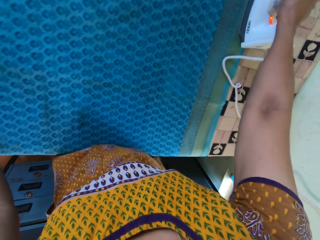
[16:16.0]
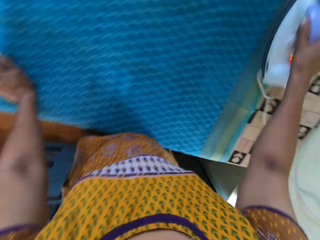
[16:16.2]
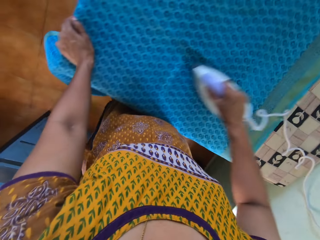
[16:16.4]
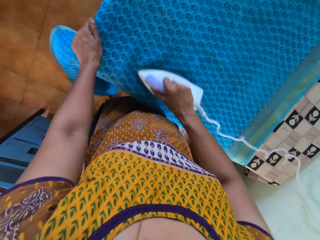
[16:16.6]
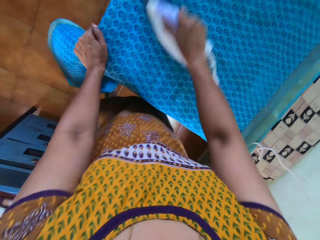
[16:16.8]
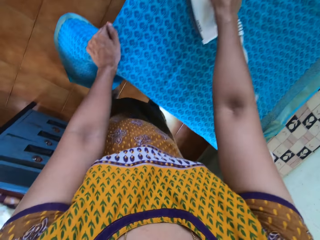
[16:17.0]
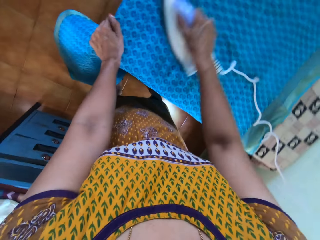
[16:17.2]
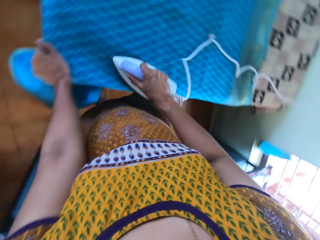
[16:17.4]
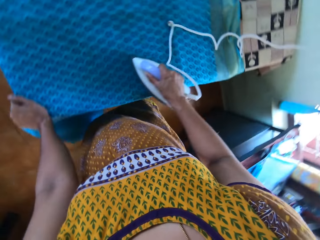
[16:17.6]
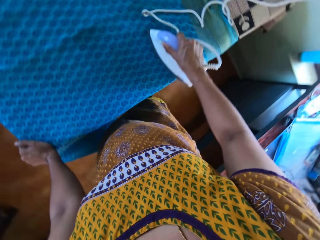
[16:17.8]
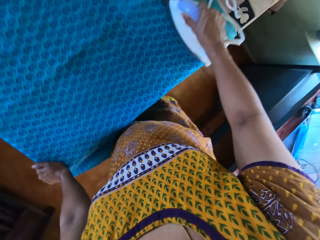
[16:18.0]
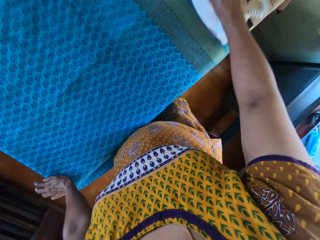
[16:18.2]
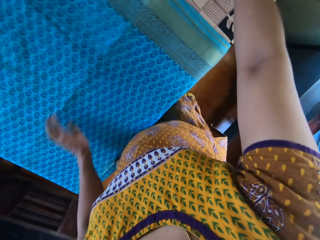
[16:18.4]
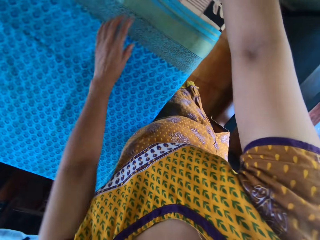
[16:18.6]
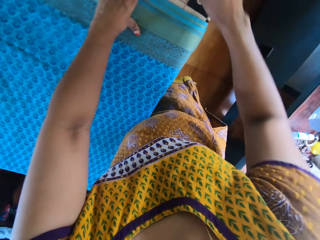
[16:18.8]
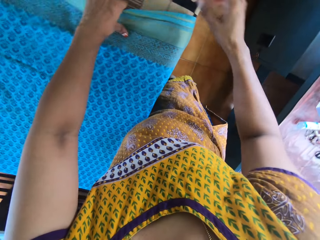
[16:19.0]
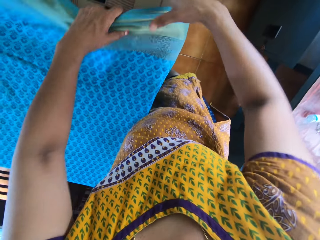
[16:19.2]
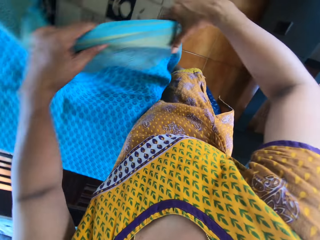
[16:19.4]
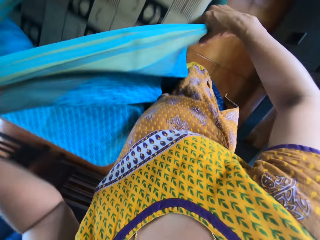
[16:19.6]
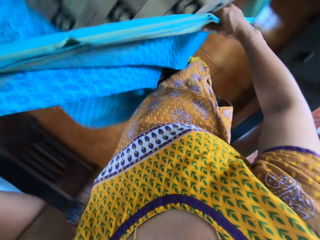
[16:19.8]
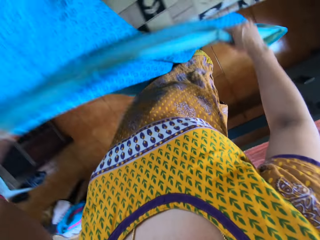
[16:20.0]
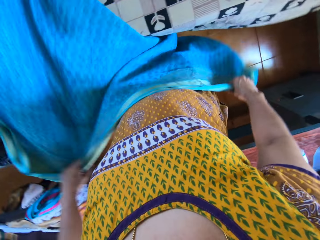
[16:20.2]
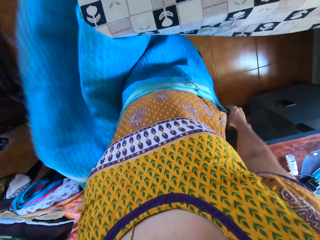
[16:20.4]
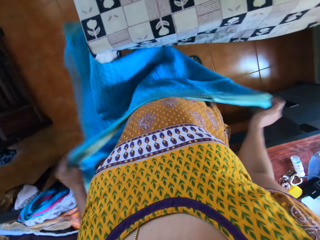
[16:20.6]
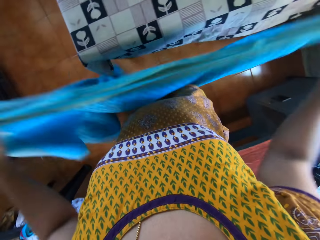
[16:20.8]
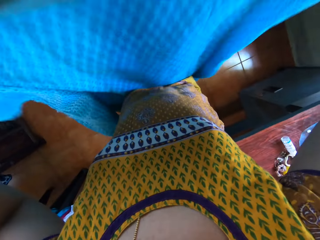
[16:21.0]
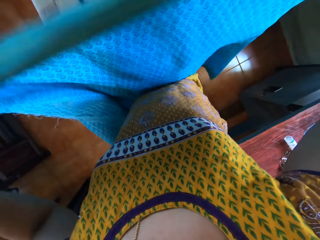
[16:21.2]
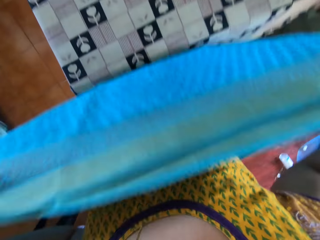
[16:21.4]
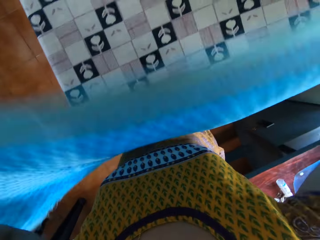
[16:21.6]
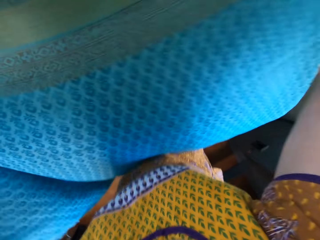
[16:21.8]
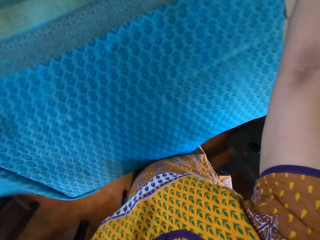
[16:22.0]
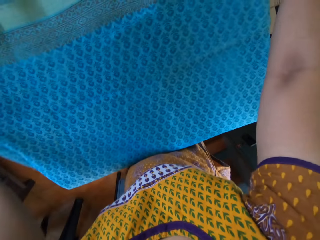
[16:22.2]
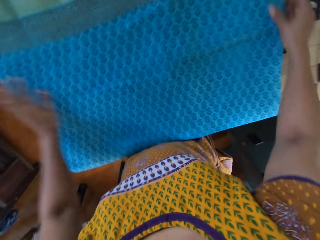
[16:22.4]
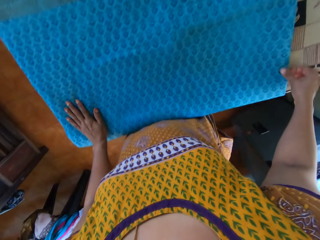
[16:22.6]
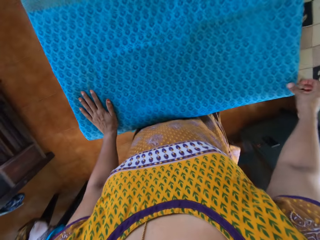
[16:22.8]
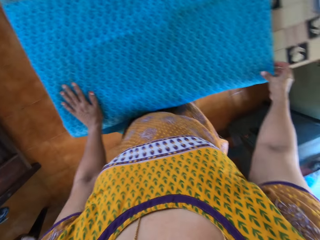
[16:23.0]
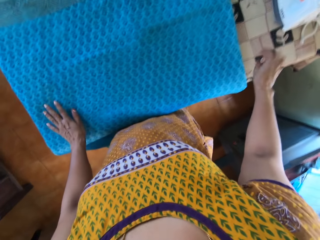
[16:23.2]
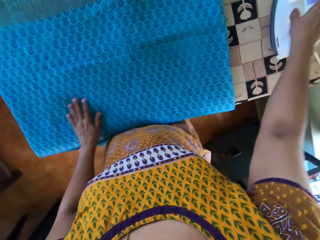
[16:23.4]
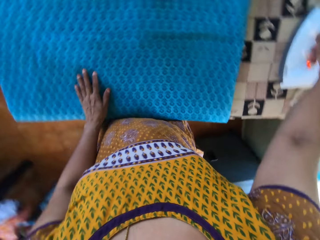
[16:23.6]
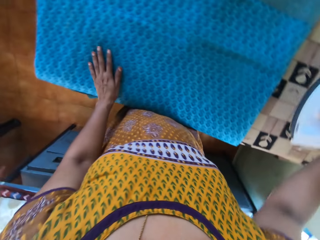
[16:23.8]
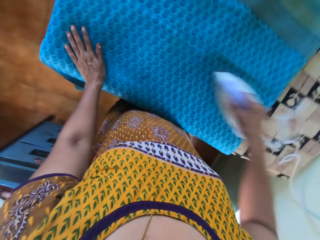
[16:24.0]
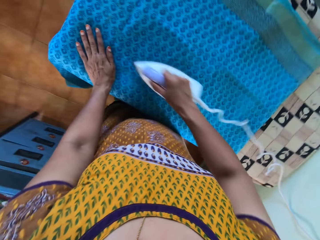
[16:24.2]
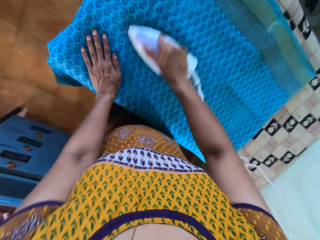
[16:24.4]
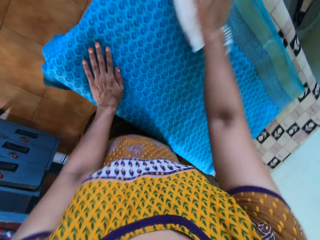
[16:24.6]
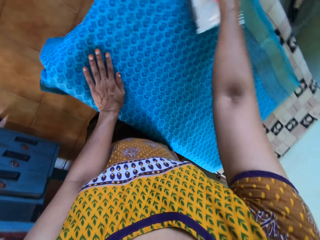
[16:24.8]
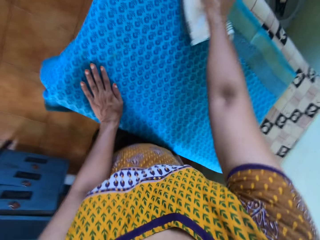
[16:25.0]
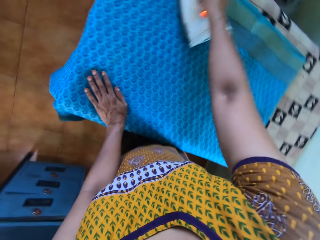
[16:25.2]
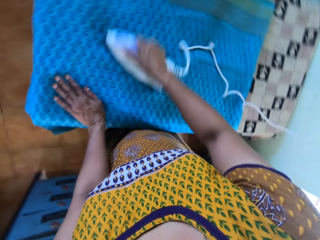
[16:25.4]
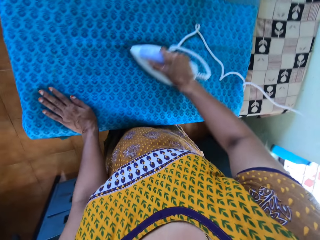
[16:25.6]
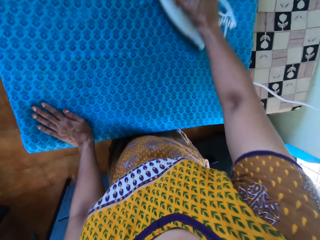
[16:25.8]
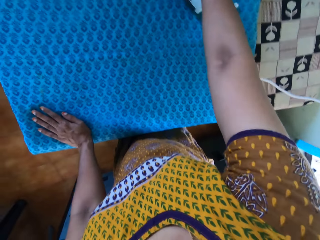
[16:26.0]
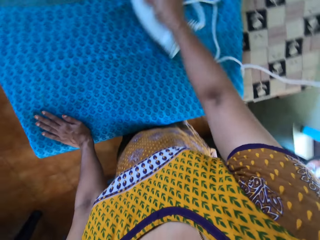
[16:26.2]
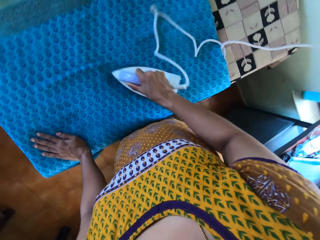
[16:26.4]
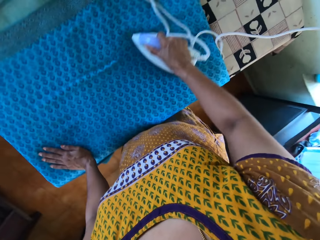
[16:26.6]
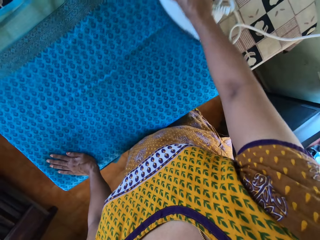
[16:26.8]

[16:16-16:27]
The camera wearer drops the pressing iron on the table with her right hand. She picks the cloth from the table with both hands. She aligns the cloth. She drops the cloth on the table with both hands. She adjusts the cloth with her right hand. She picks the pressing iron from the table with her right hand. She irons the piece of cloth with the pressing iron in her right hand.

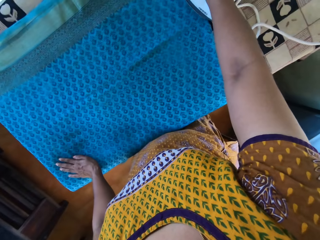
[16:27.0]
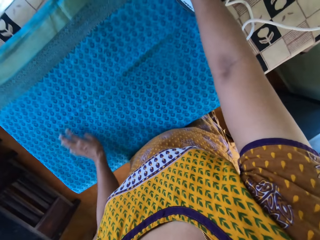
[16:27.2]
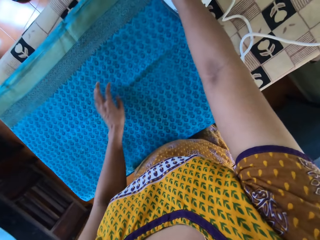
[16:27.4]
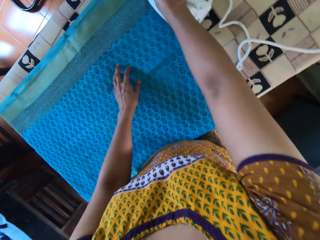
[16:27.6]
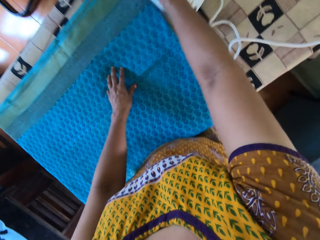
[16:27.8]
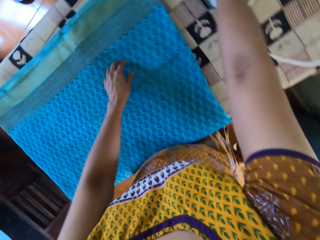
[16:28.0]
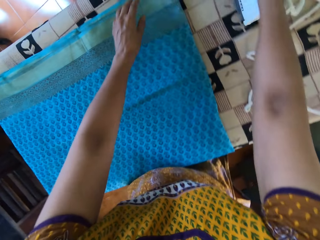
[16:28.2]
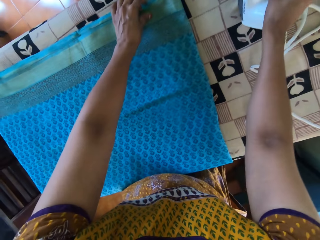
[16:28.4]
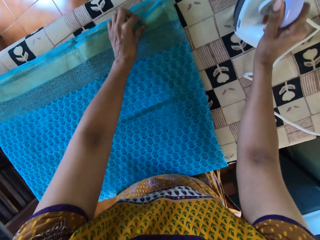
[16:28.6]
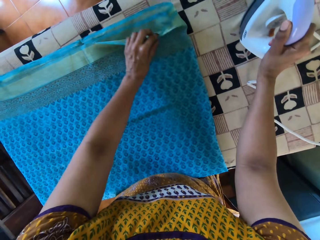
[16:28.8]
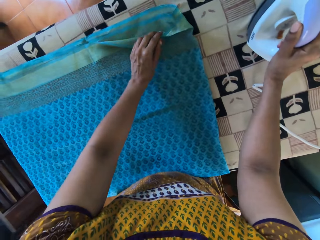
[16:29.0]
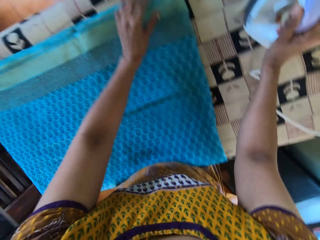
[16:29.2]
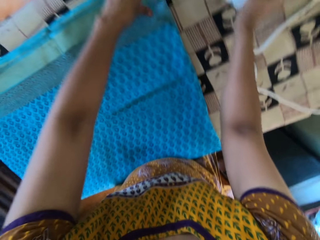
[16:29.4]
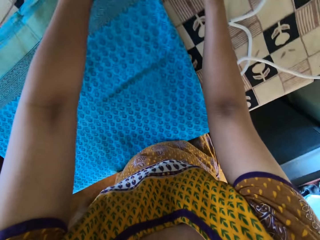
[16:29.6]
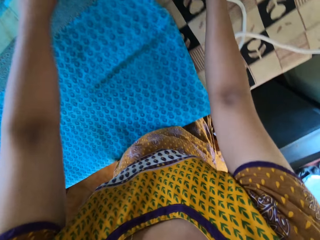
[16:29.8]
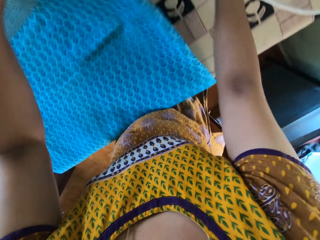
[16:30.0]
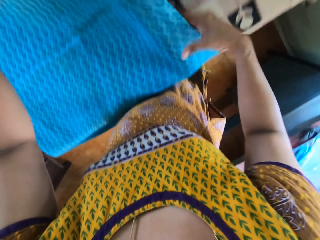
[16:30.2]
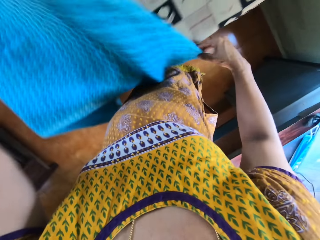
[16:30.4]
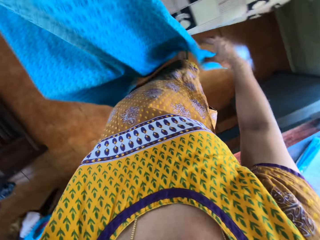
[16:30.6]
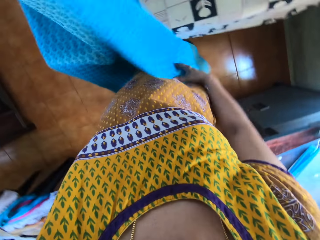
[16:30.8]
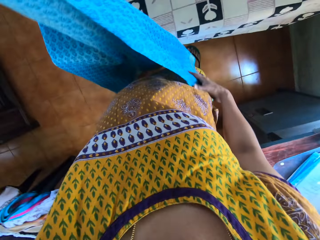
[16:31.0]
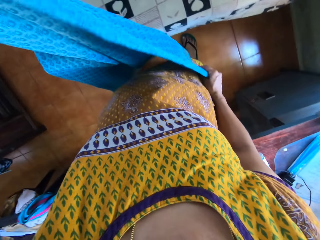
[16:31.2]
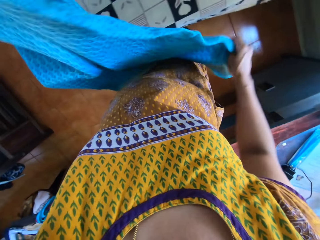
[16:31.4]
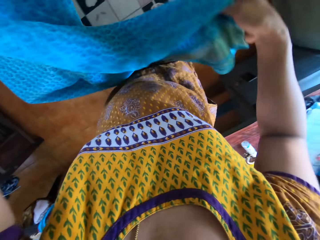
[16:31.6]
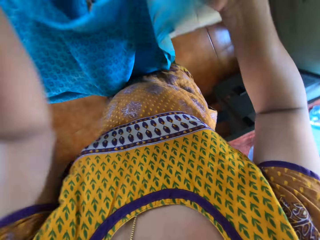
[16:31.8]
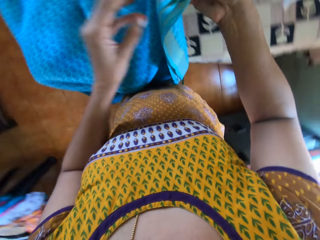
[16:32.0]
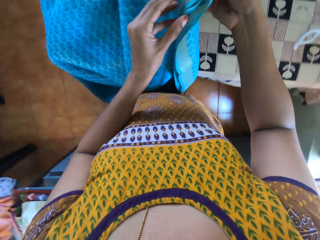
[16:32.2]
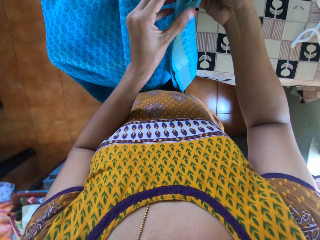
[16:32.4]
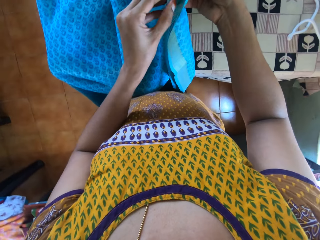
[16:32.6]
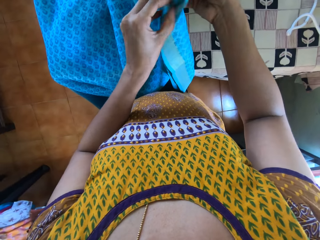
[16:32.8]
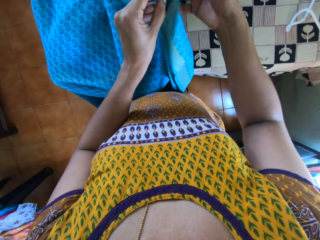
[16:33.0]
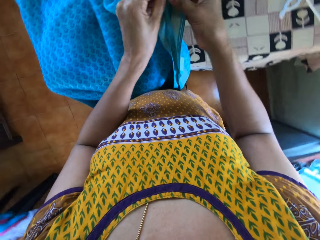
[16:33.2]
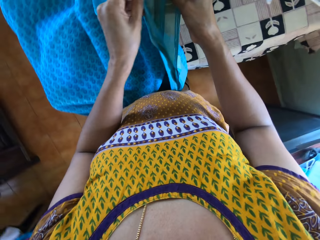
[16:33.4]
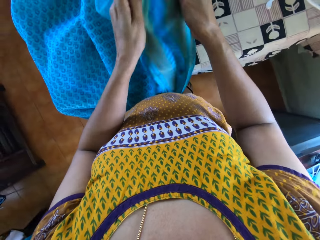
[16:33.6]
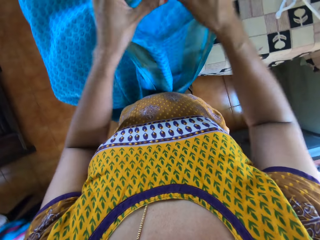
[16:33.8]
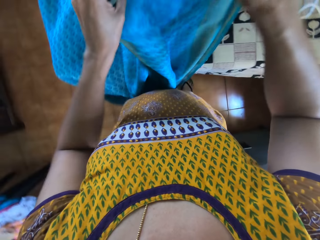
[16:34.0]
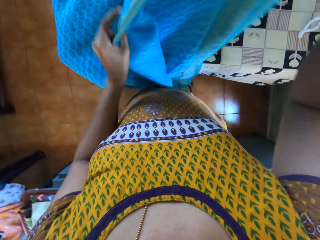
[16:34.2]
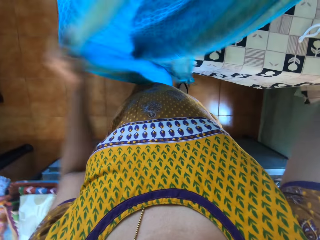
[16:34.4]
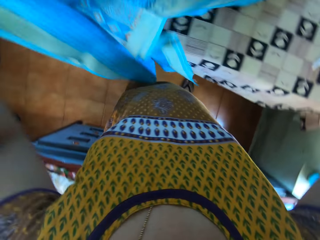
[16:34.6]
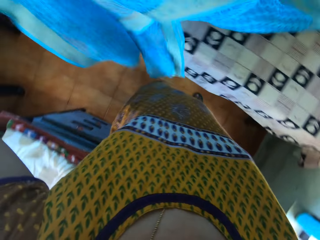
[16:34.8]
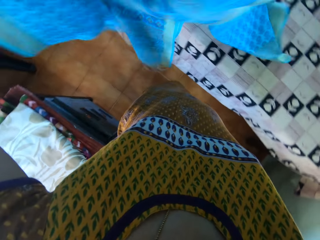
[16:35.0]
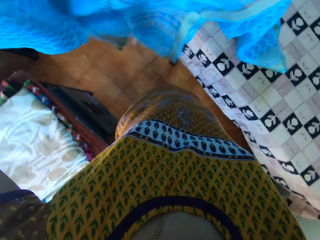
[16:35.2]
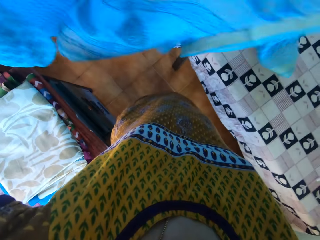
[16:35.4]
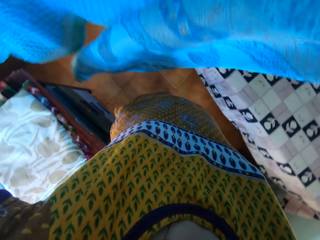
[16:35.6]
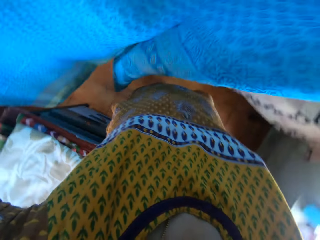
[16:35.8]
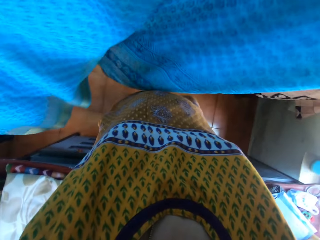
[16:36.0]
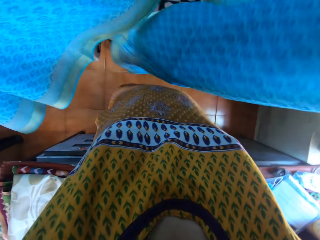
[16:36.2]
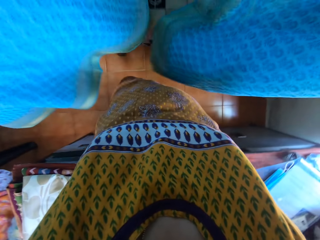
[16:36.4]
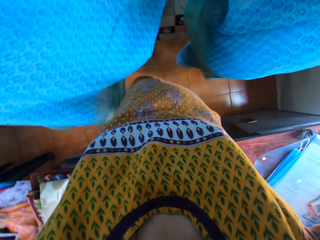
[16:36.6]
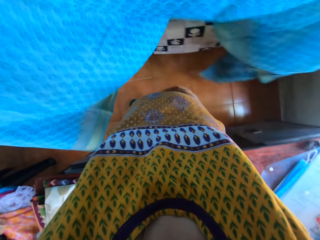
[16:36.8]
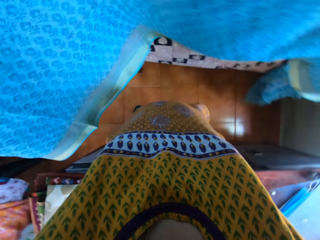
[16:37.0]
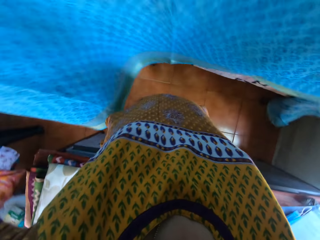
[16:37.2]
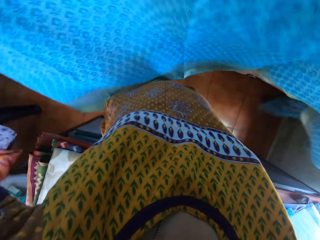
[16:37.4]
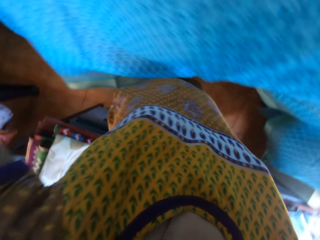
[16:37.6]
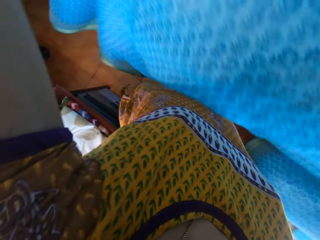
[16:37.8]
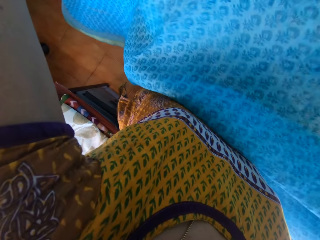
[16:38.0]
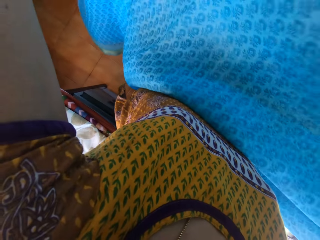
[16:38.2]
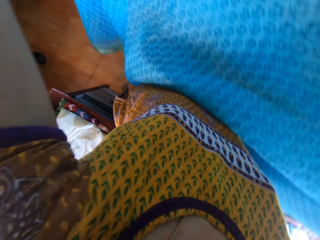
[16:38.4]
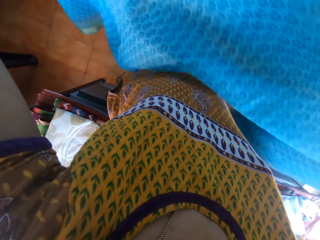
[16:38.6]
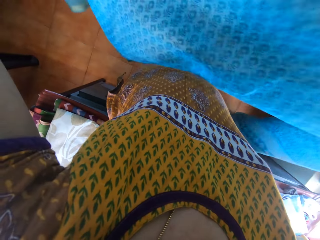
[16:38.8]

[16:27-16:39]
The camera wearer drops the pressing iron on the table with her right hand. She picks the cloth from the table with both hands. She aligns the cloth. She holds the cloth with her right hand. She unfolds the cloth with both hands.
